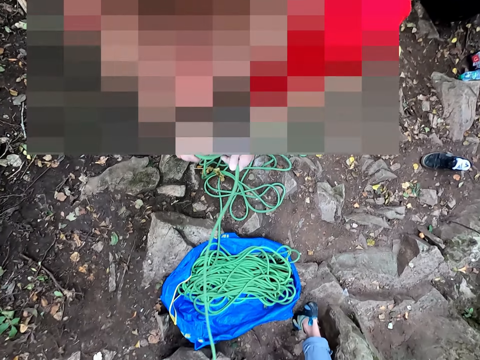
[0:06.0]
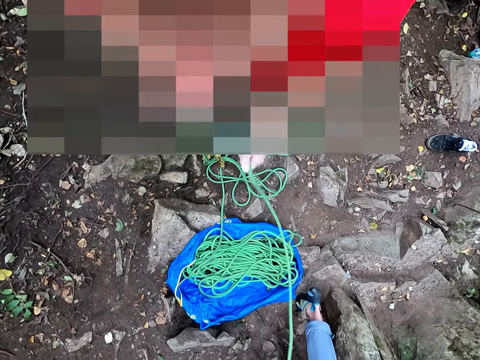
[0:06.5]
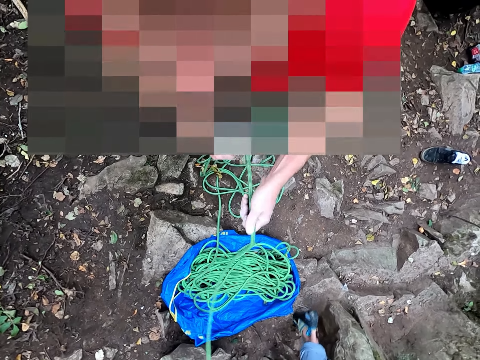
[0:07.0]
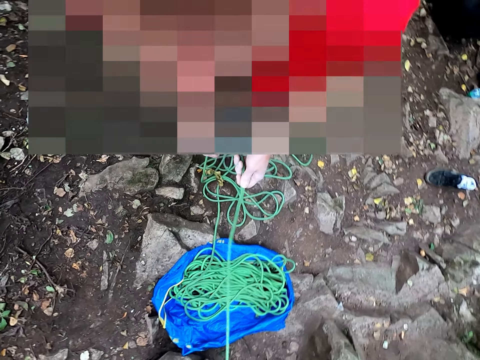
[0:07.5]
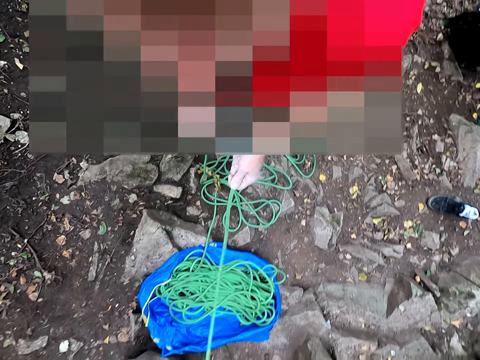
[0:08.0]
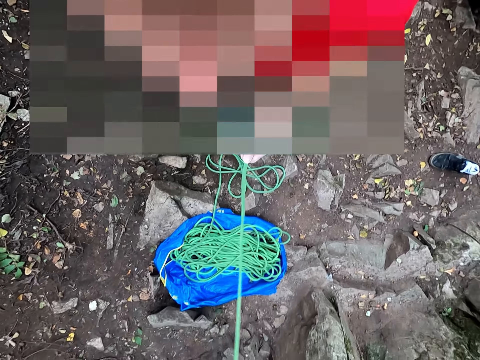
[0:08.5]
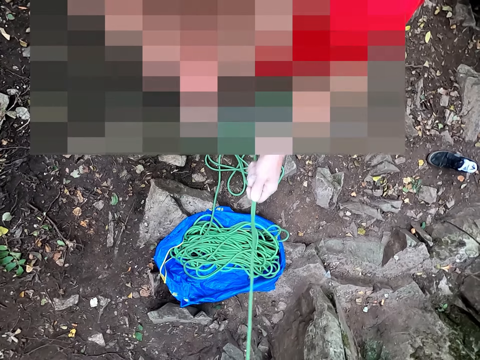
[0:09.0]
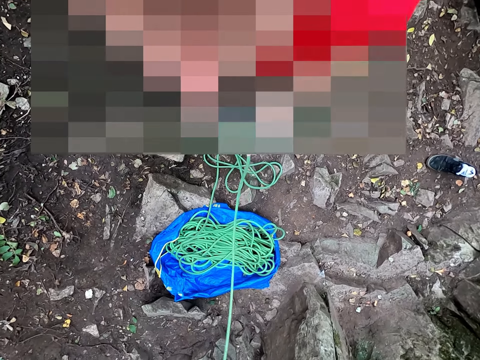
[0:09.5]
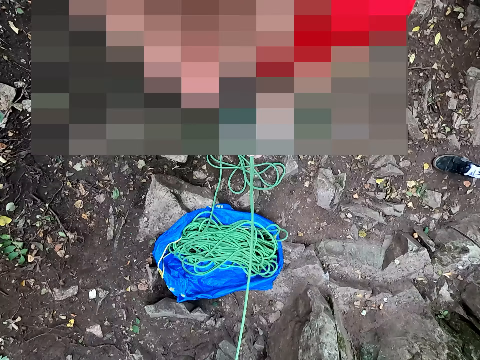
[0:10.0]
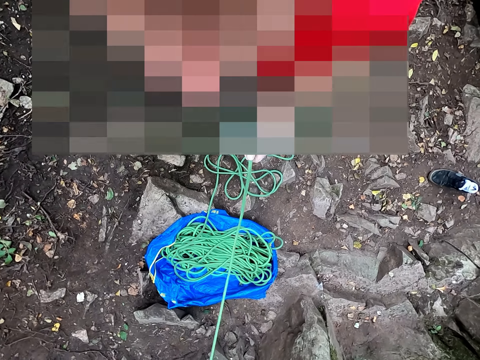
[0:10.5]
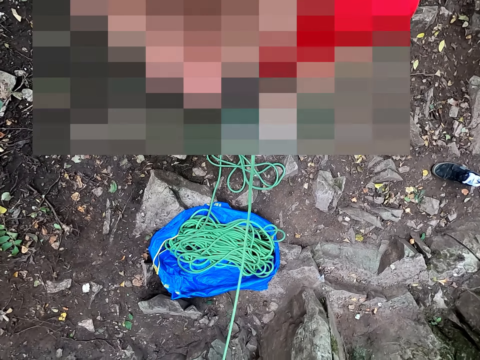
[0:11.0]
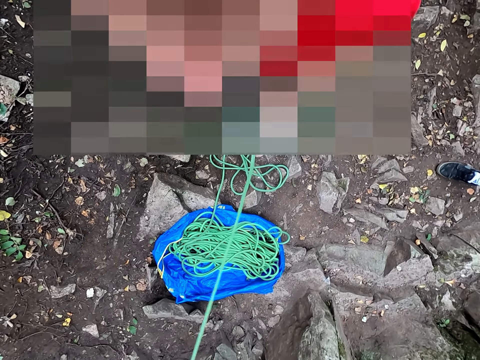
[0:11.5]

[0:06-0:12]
The camera wearer untightens the rope.

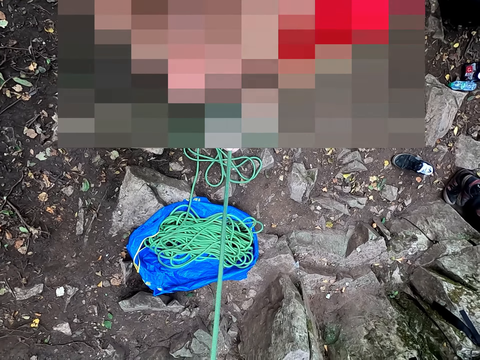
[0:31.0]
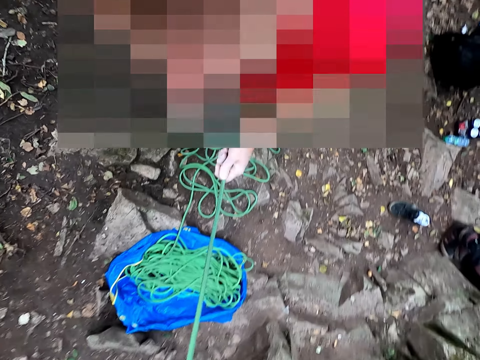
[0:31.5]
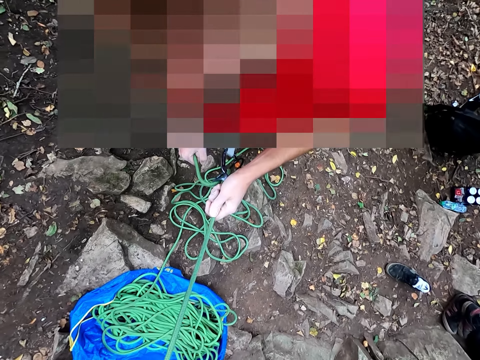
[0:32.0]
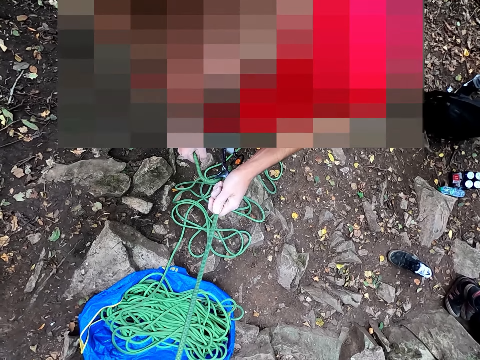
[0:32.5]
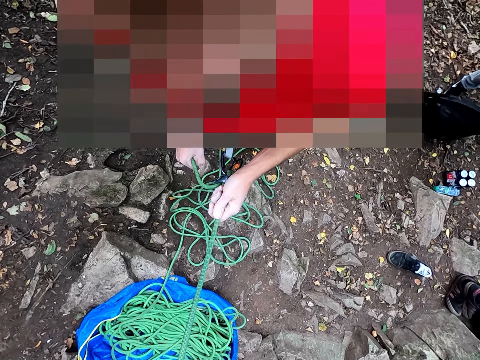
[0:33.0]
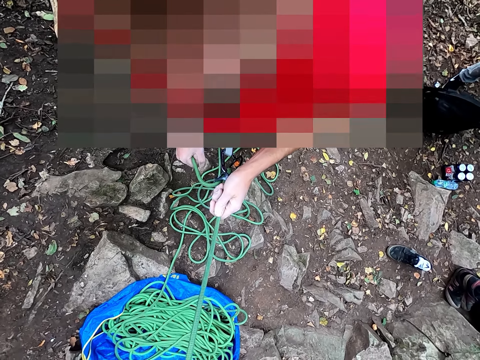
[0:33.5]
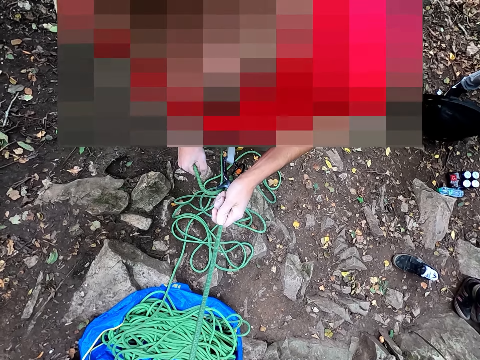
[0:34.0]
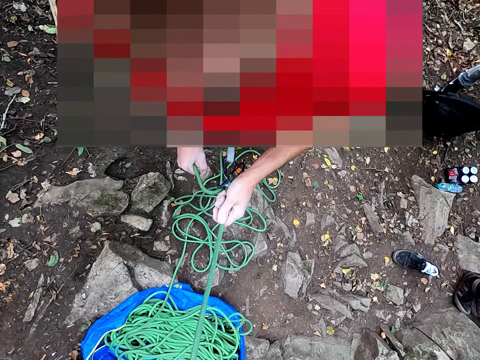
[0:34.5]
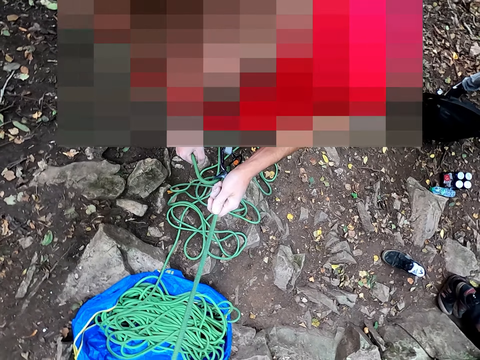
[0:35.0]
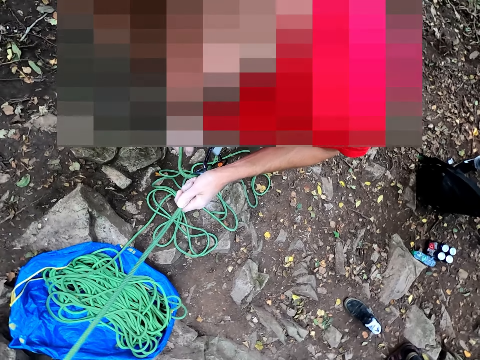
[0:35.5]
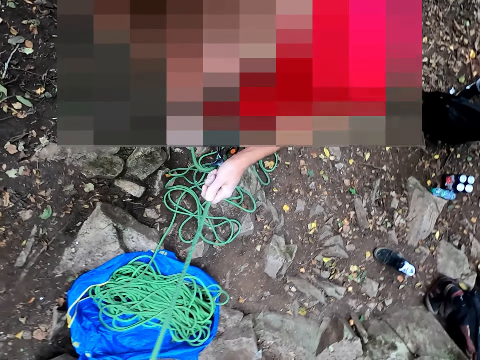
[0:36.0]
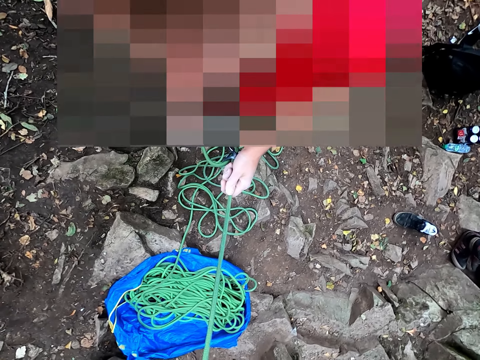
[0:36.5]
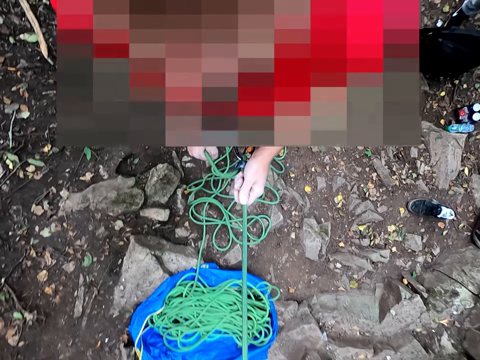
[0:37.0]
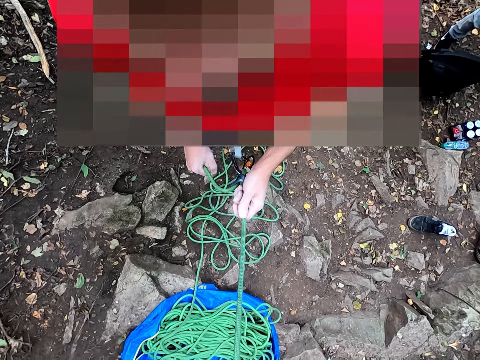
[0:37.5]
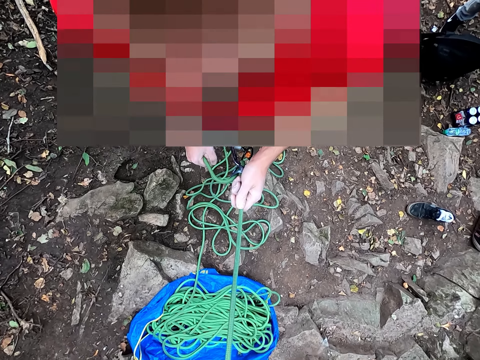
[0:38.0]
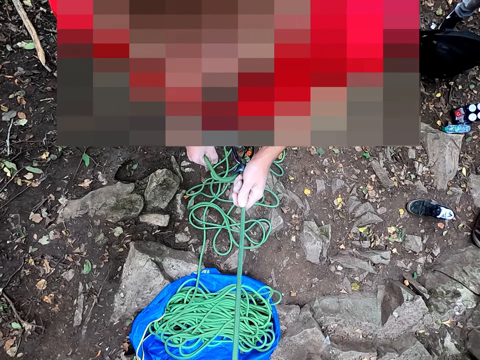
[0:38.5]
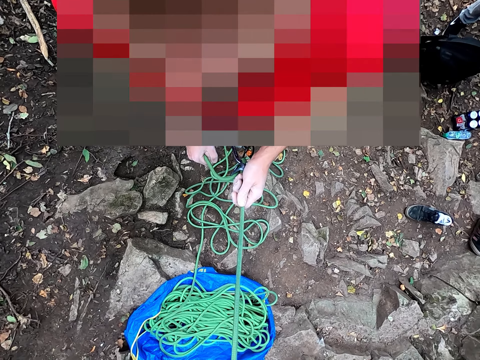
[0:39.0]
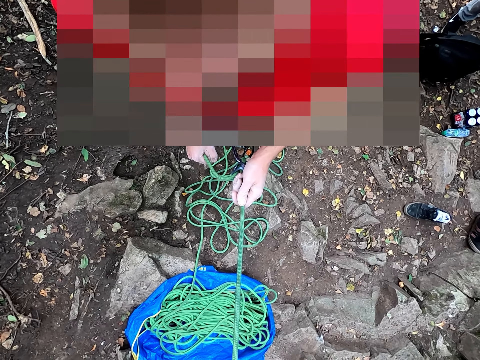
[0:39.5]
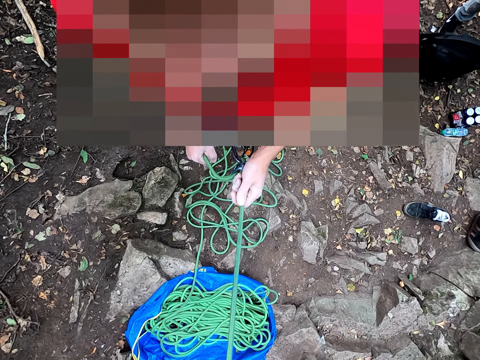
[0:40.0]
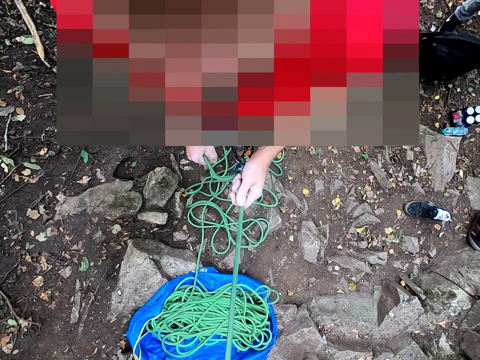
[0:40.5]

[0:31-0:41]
The camera wearer holds the rope.

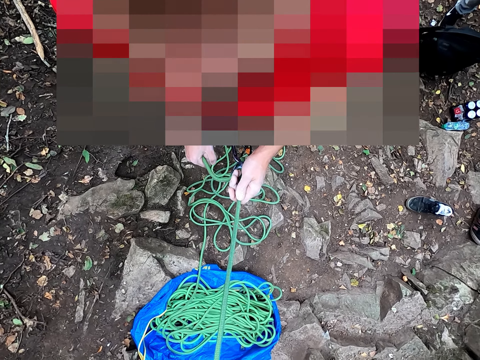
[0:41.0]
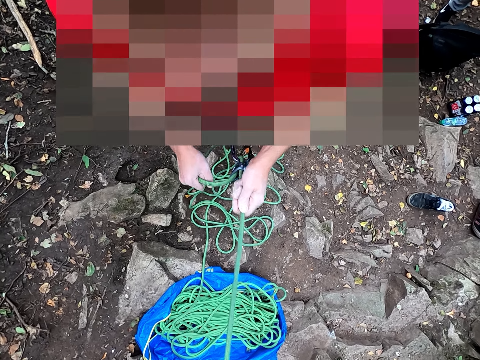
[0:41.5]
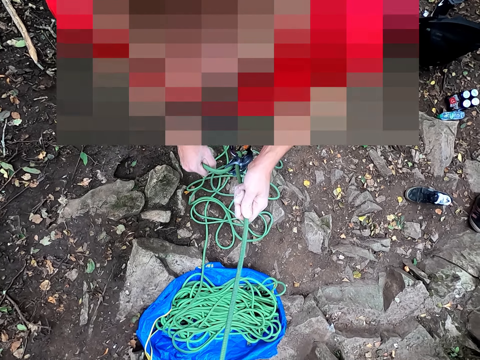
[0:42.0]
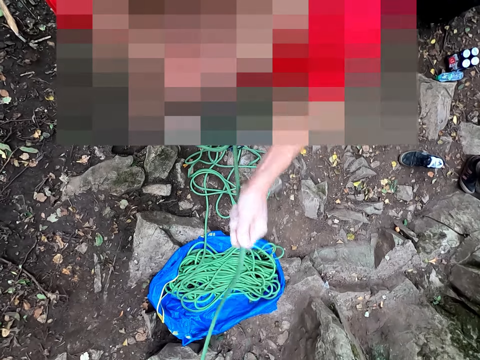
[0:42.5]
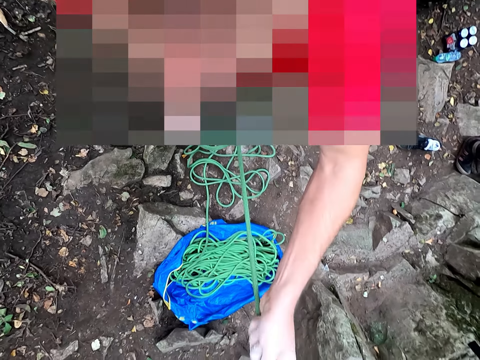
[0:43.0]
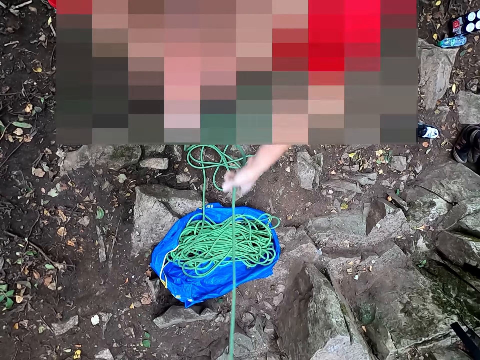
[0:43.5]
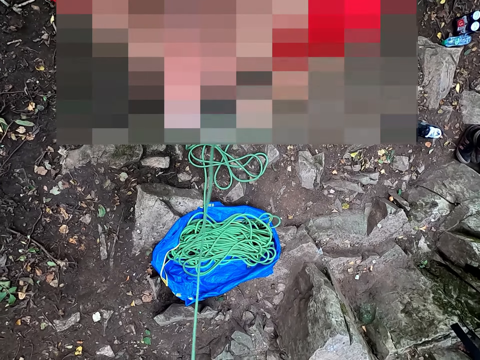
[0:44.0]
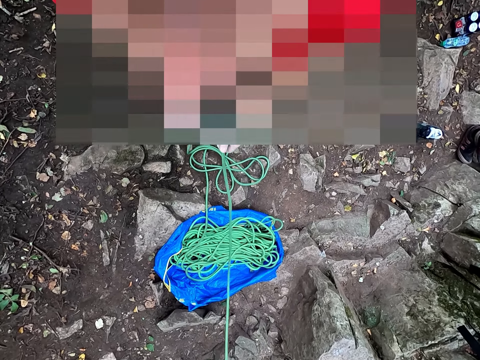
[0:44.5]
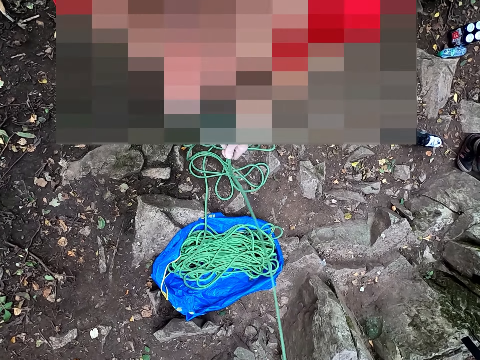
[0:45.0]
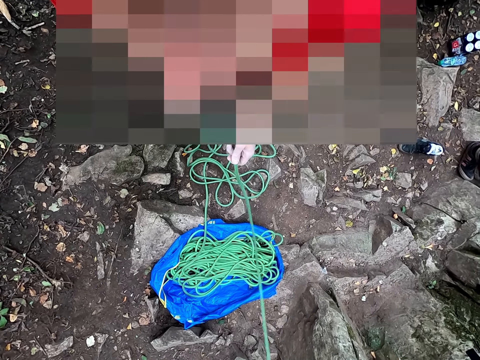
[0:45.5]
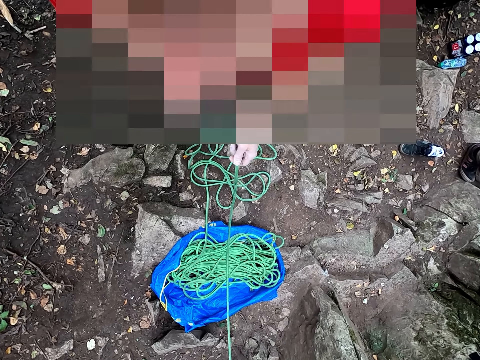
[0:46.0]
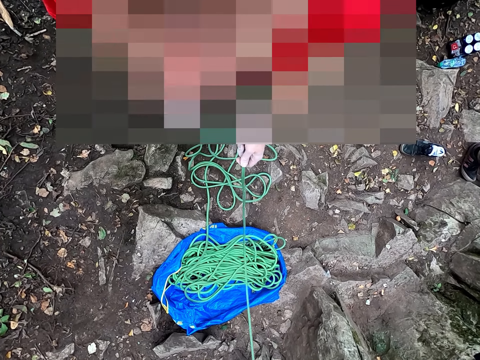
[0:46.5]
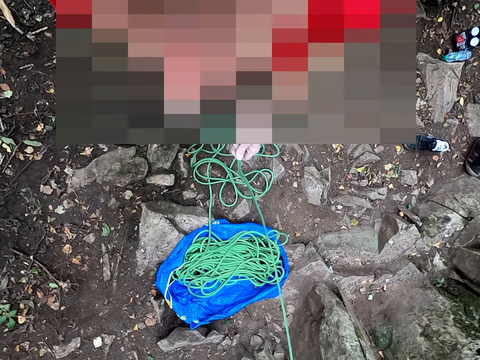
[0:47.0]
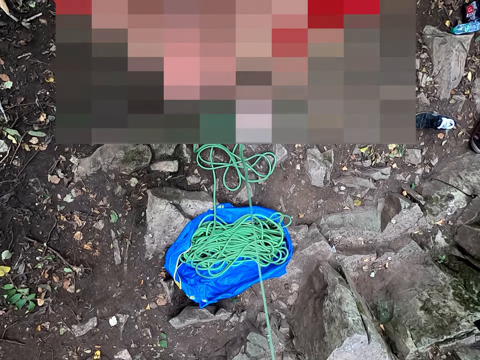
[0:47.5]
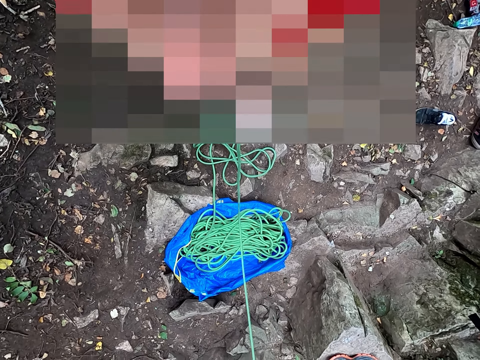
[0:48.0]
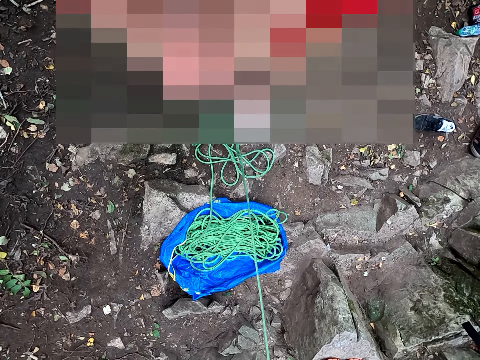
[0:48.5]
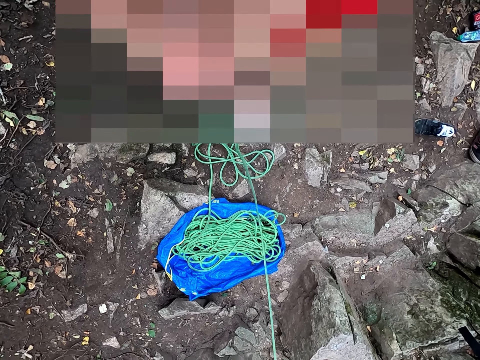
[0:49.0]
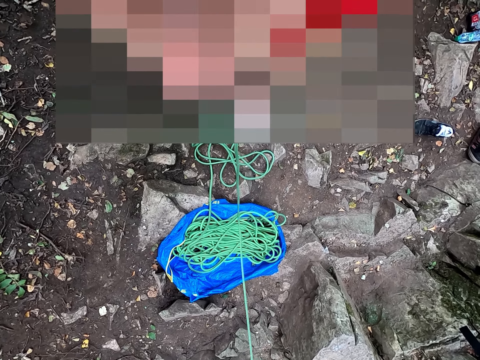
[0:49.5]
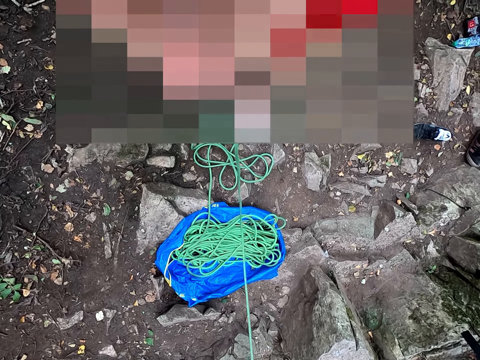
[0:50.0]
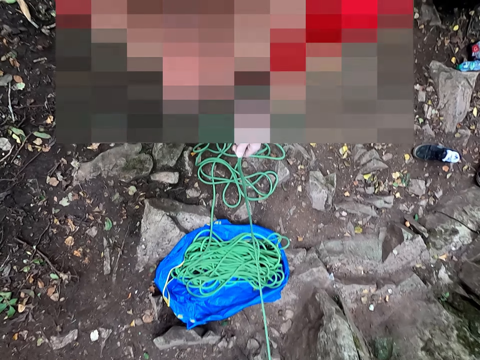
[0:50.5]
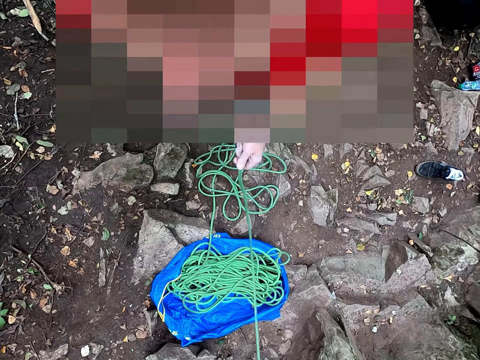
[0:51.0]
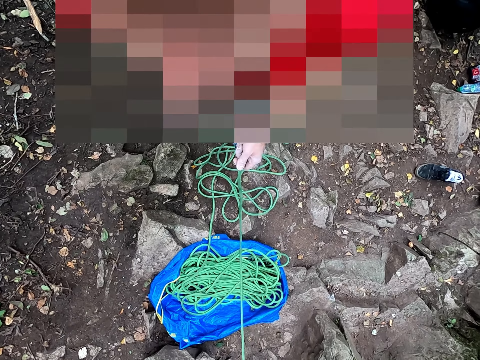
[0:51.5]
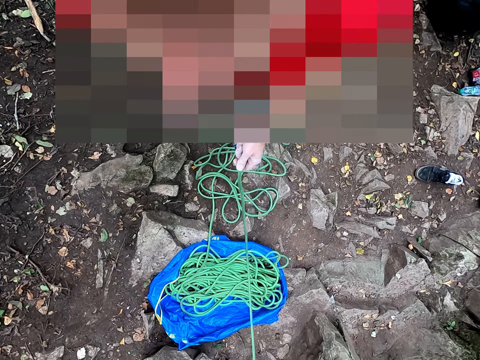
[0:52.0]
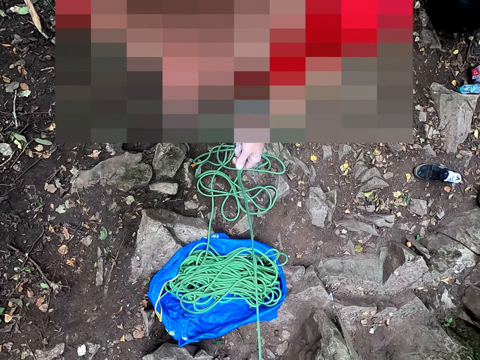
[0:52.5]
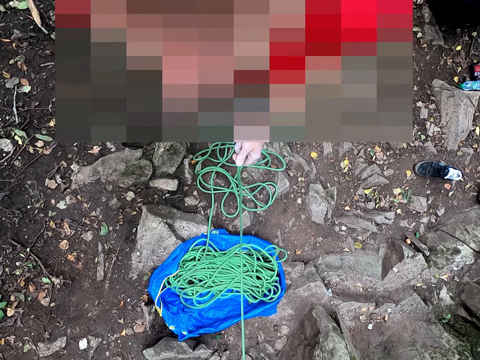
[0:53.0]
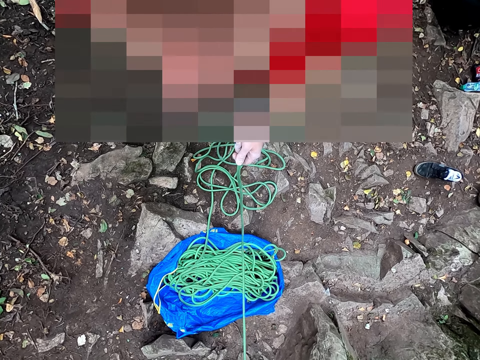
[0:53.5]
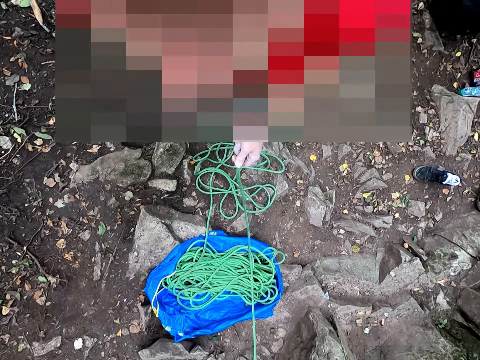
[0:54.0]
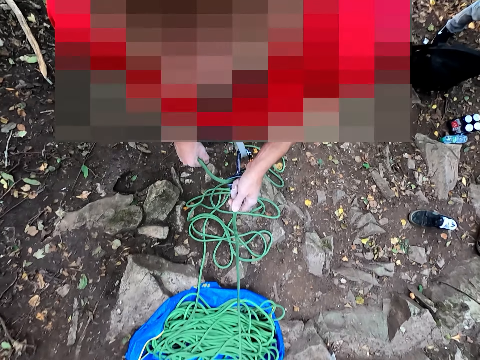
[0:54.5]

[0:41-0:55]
The camera wearer pulls the rope. They hold the rope.
